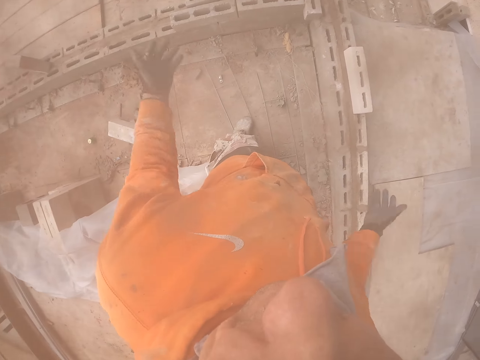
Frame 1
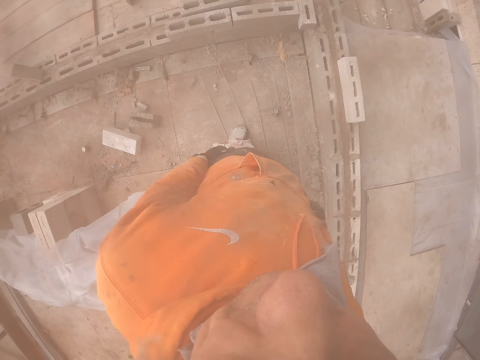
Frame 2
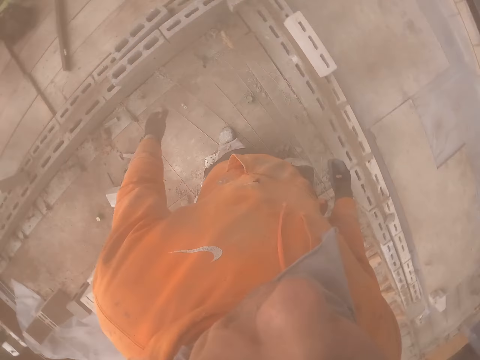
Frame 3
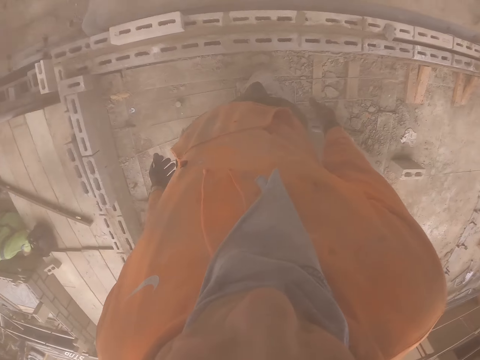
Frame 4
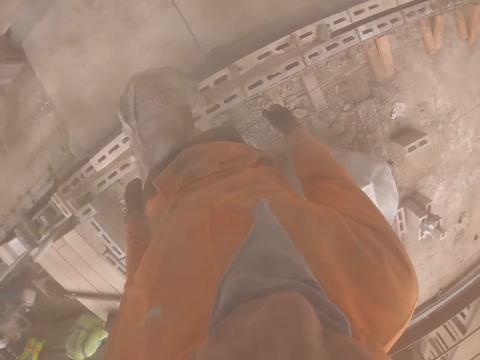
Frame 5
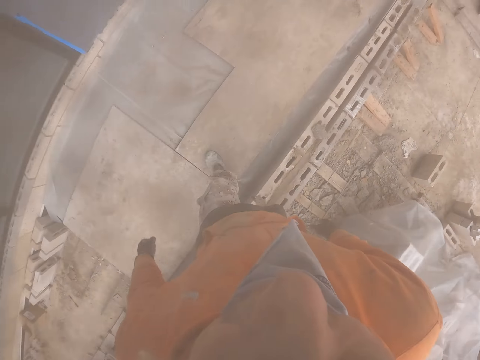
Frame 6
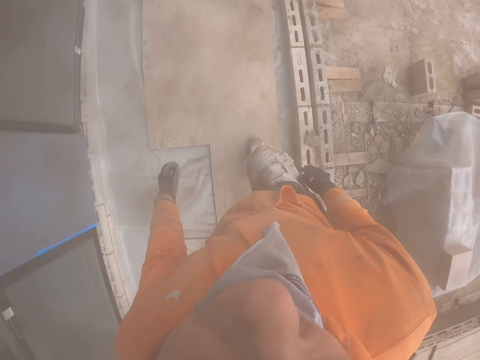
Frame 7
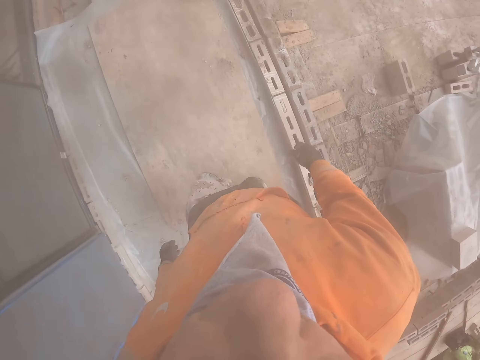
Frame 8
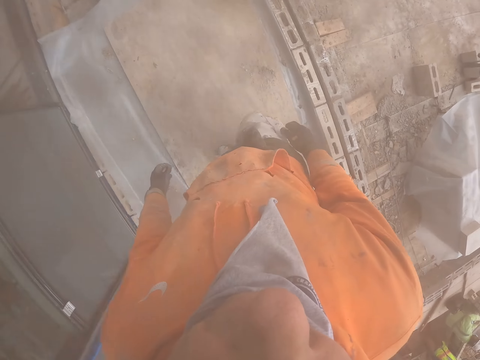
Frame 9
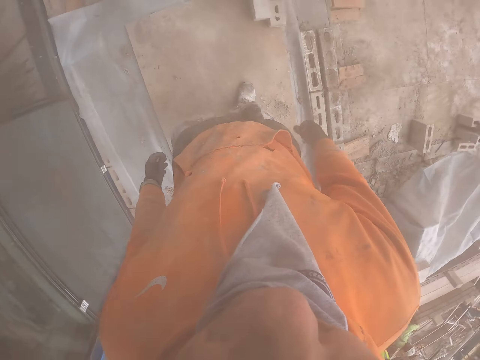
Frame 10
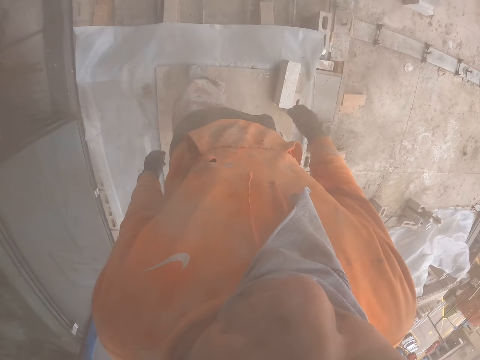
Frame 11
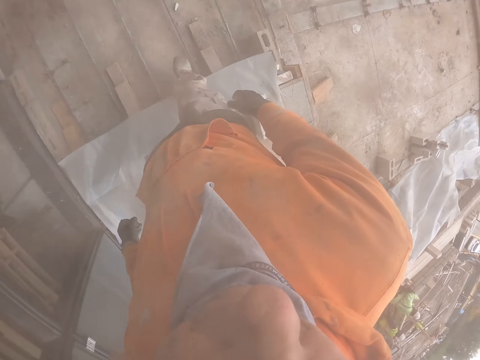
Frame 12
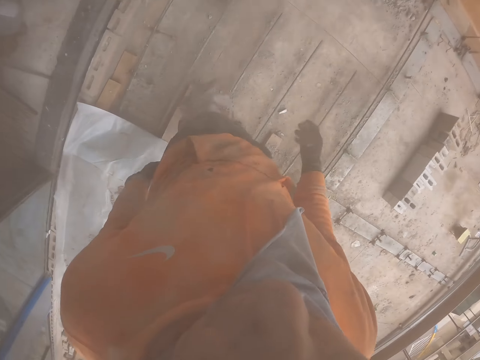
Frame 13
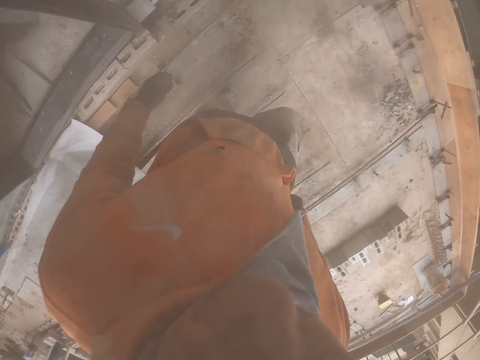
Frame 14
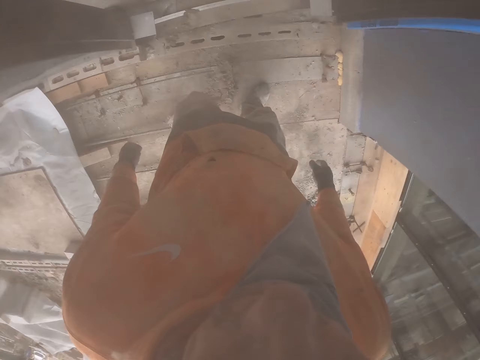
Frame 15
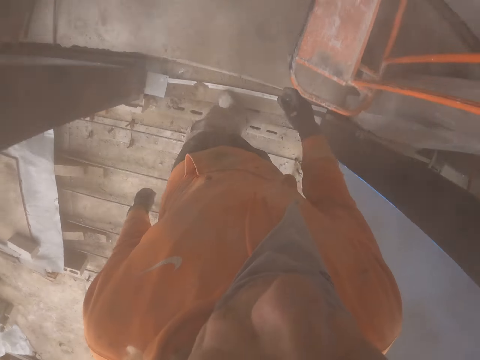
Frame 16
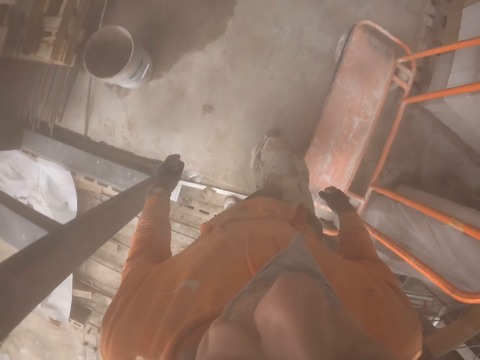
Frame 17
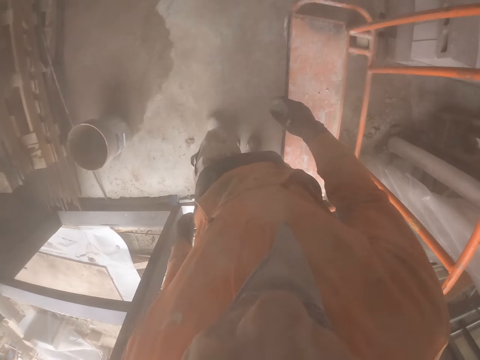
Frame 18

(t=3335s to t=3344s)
The camera wearer walks around the store room.

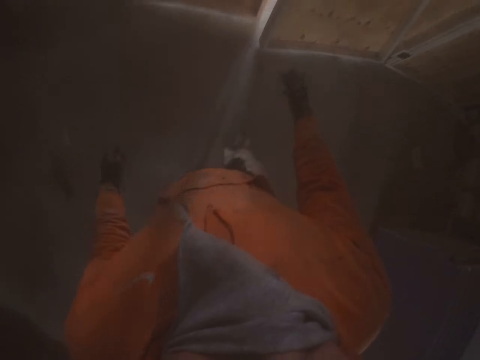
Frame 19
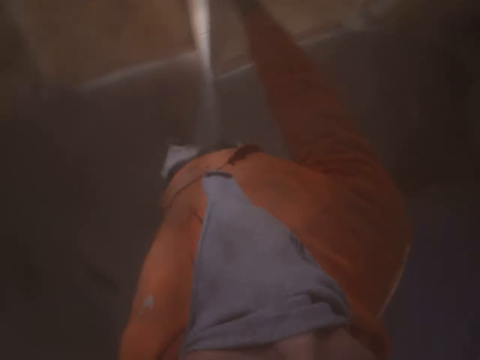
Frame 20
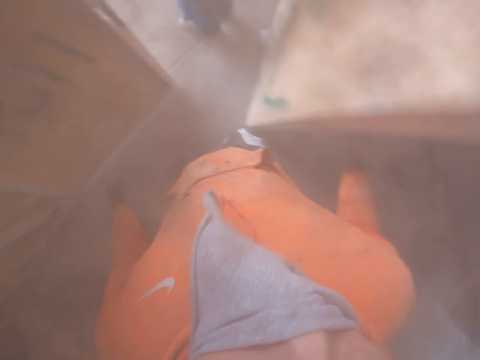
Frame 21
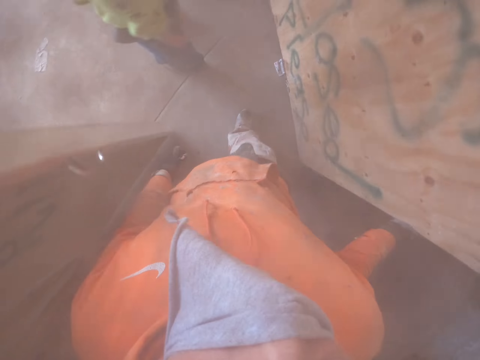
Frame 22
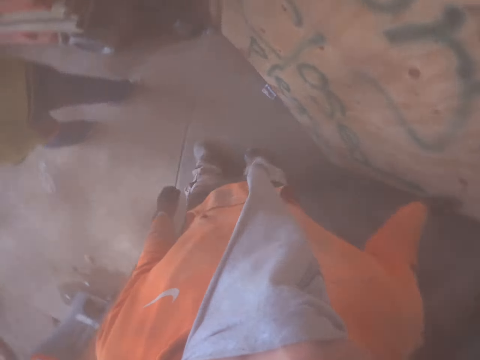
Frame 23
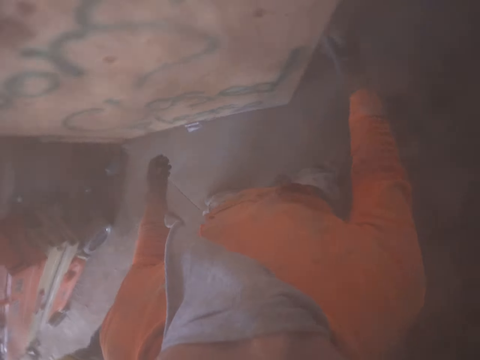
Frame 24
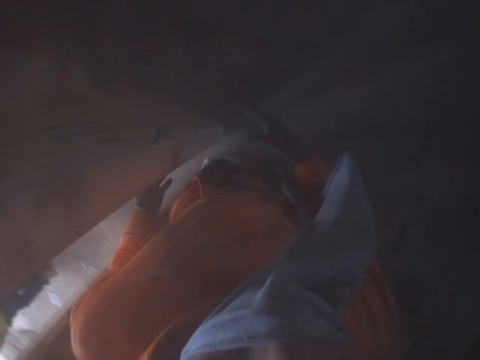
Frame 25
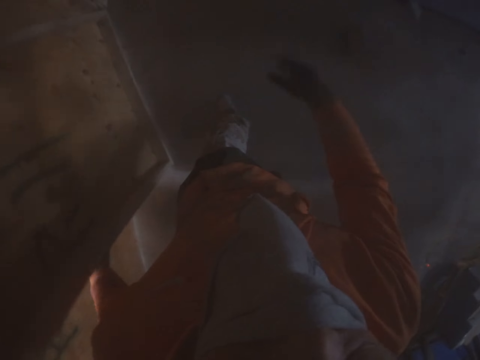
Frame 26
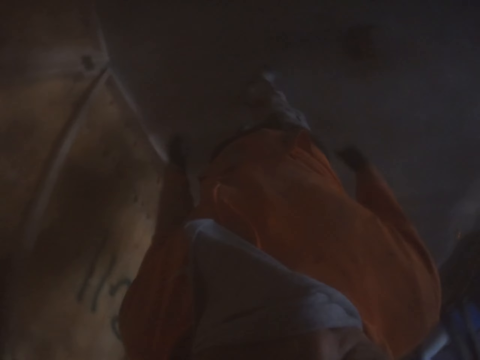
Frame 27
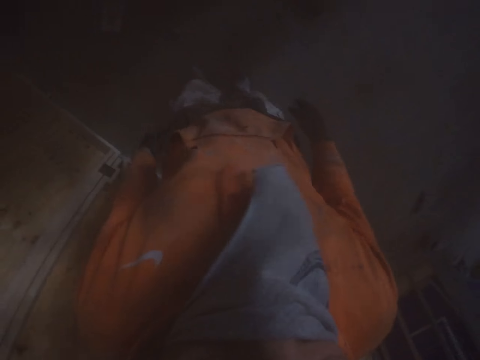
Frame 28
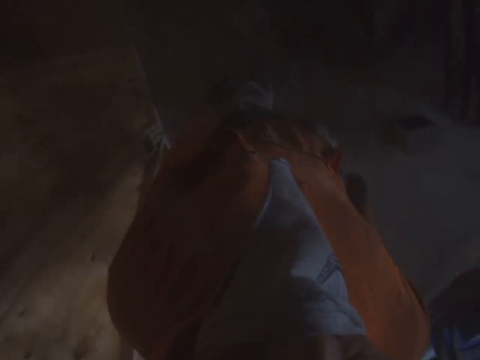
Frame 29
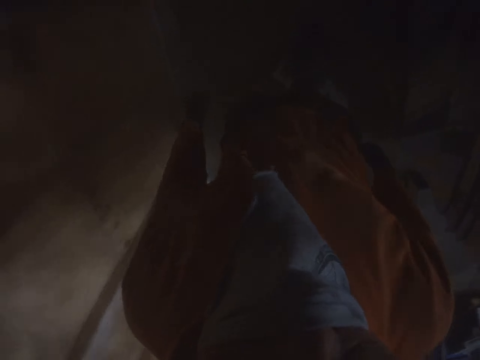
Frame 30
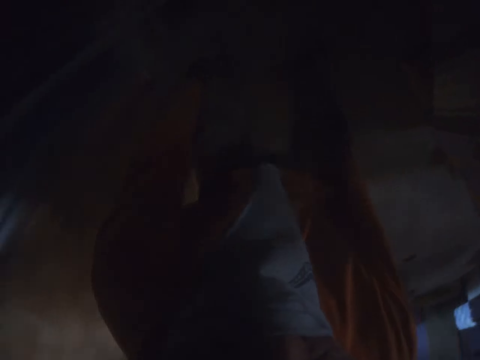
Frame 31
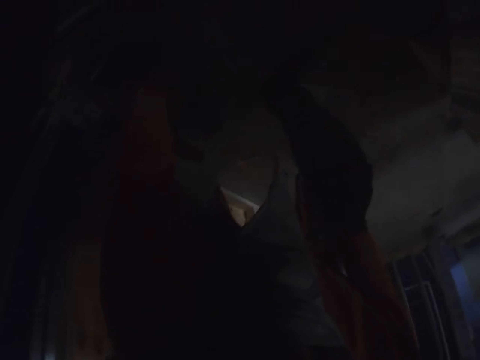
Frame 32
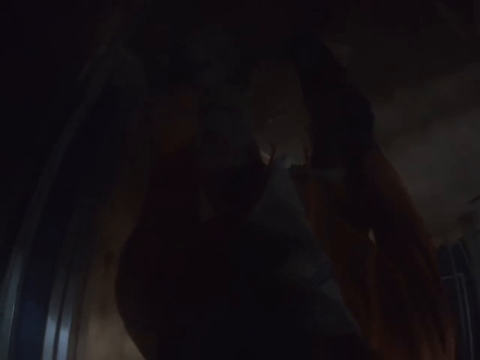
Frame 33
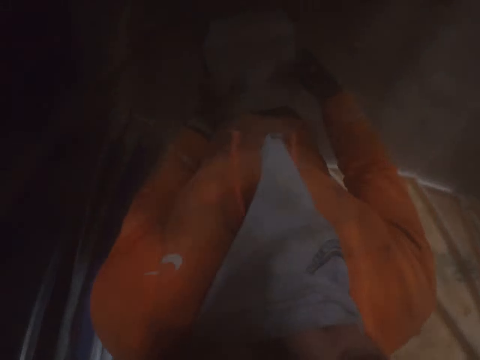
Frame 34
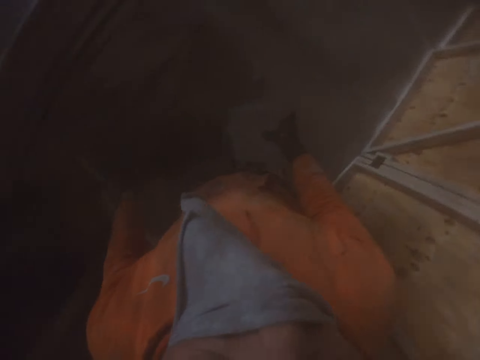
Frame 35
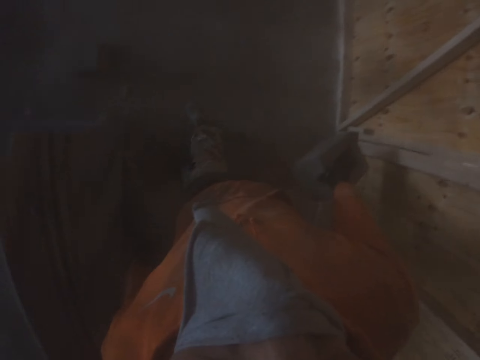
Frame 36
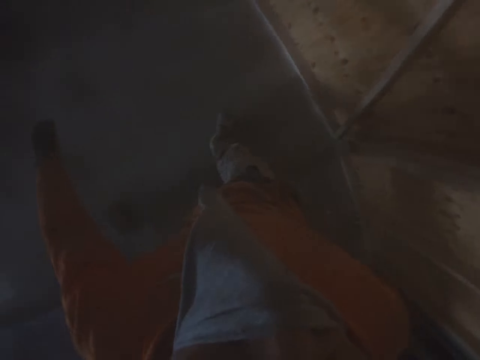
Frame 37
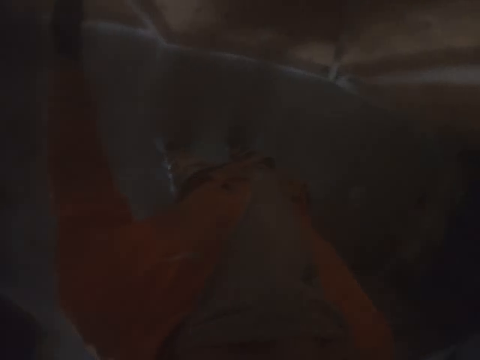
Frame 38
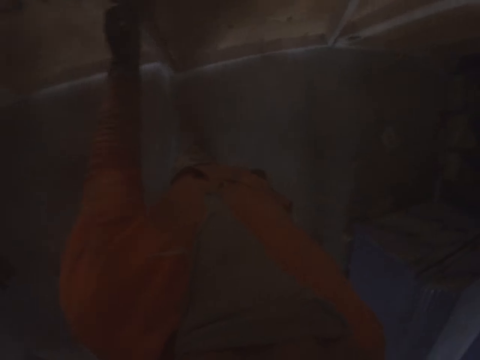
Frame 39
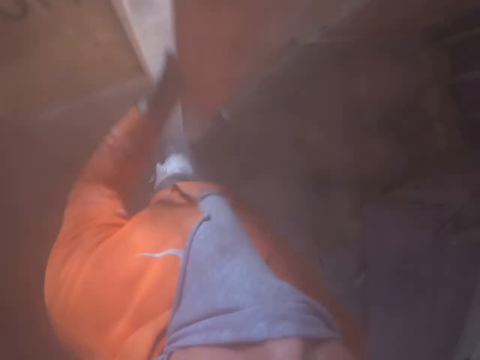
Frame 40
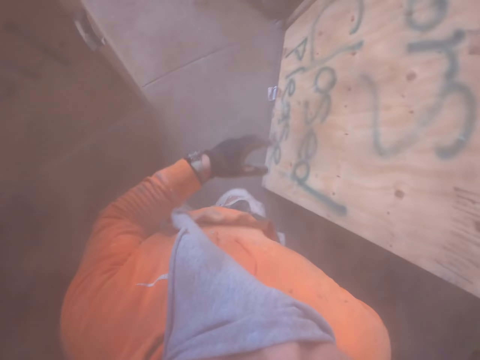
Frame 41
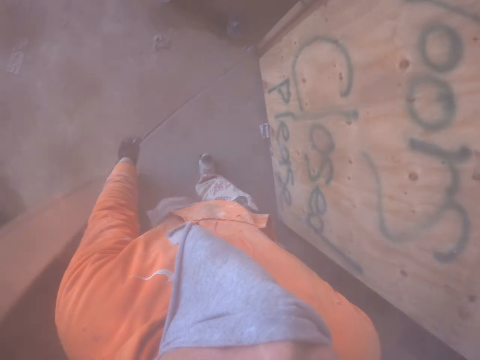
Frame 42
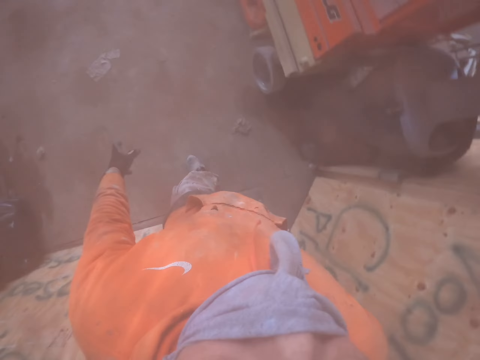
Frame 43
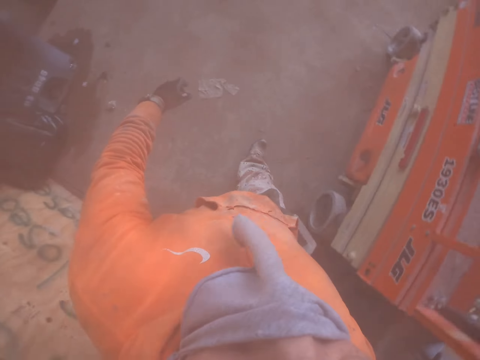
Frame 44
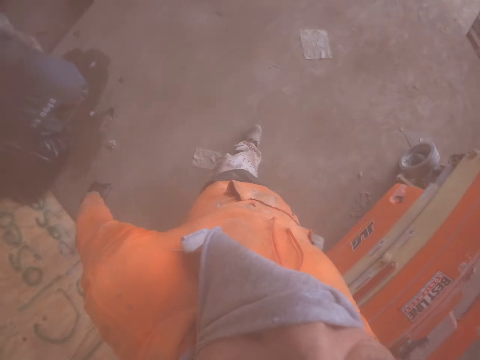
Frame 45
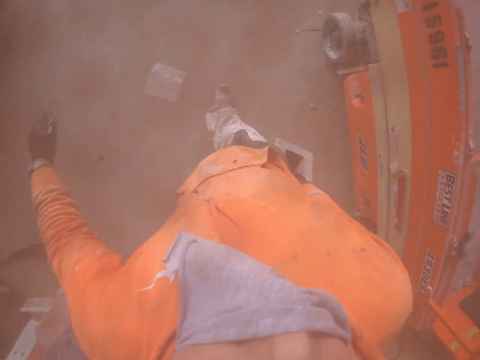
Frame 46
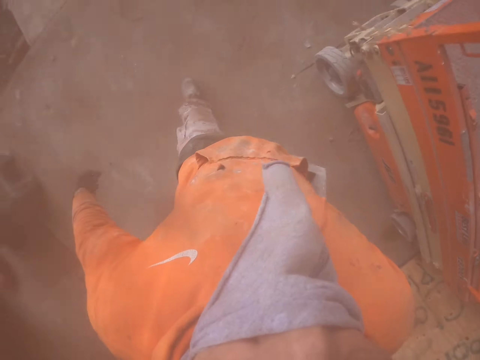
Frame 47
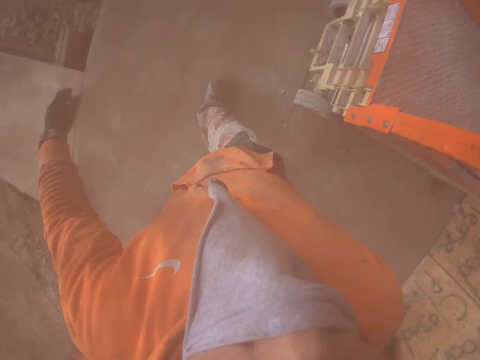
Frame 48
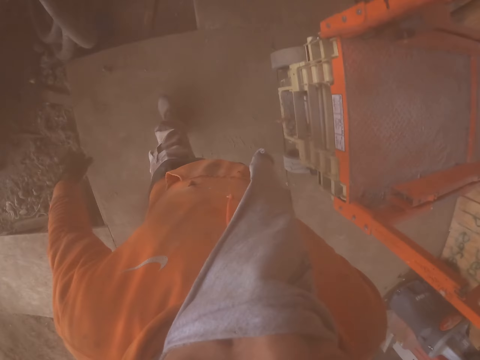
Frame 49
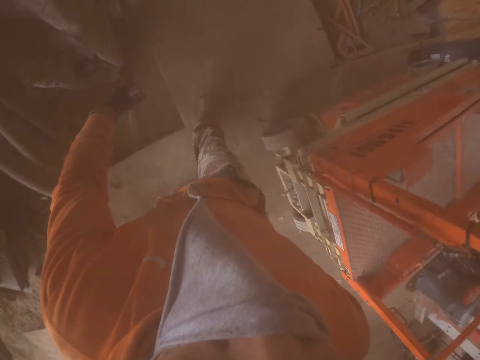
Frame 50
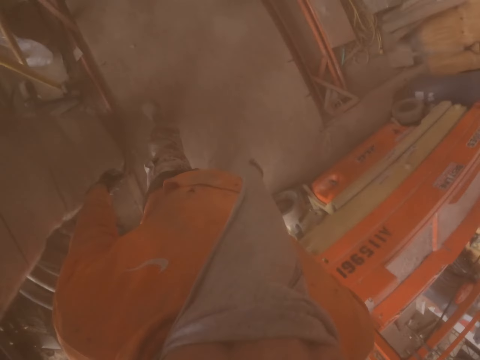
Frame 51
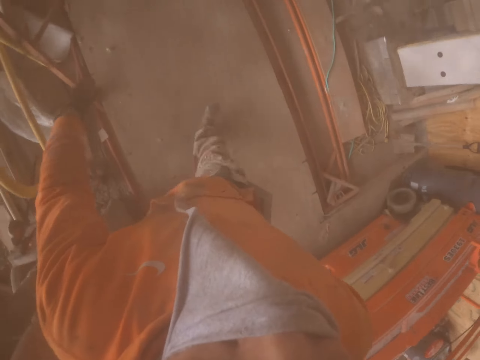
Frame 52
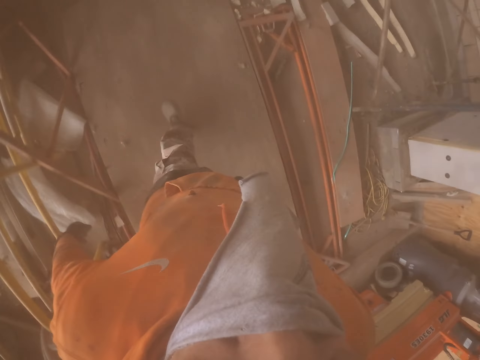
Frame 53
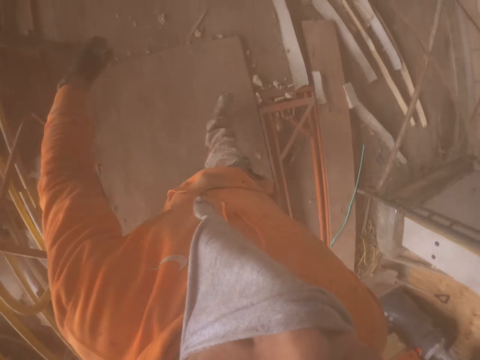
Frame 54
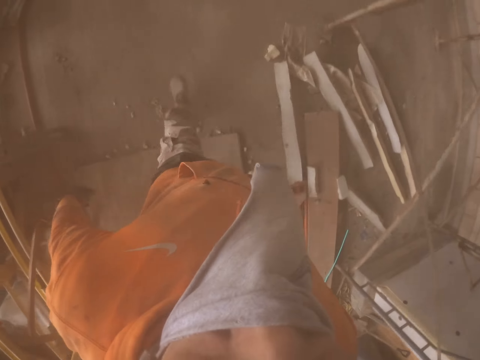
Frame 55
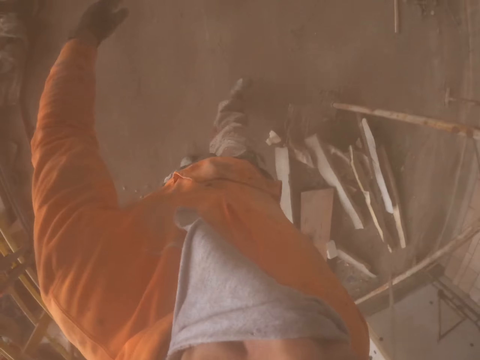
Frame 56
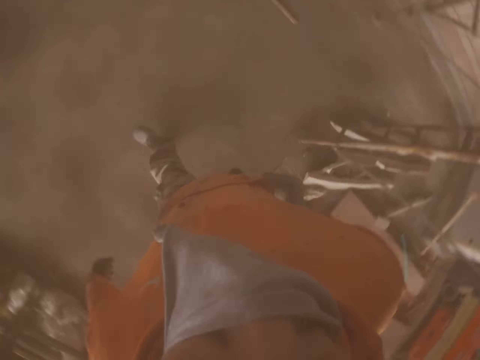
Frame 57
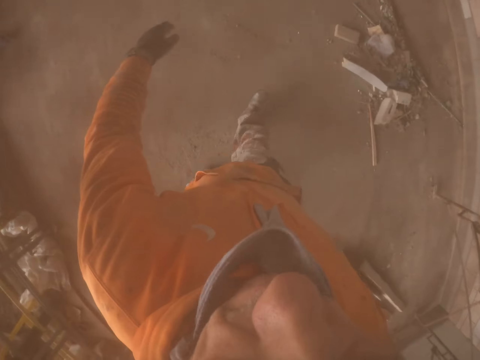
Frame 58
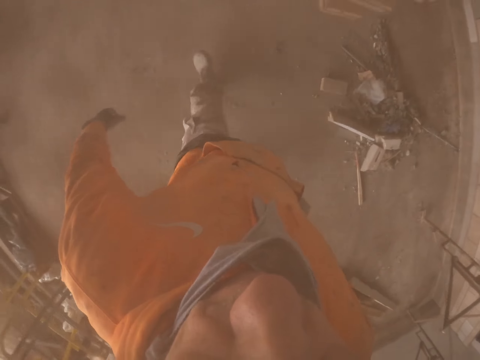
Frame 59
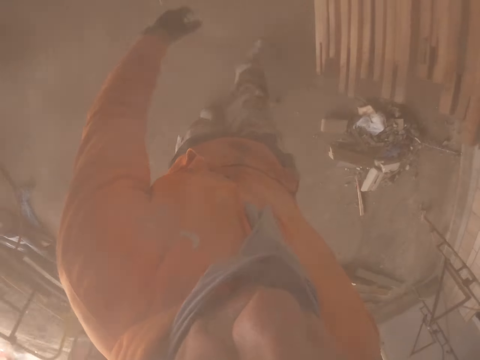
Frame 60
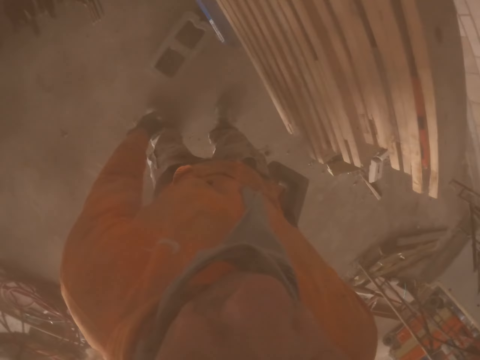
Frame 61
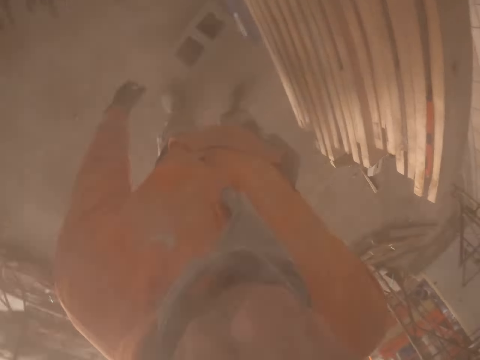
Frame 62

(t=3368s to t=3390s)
The camera wearer opens the door. They close the door. They open the door. They walk around the store room.
